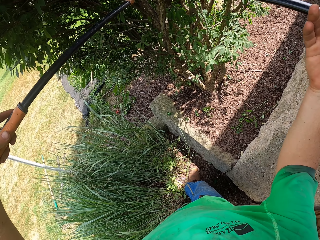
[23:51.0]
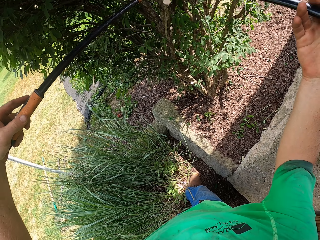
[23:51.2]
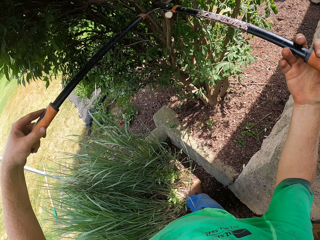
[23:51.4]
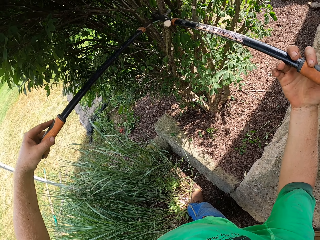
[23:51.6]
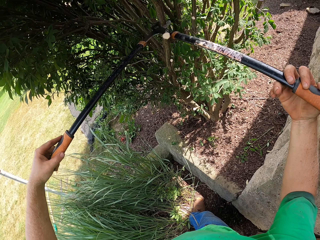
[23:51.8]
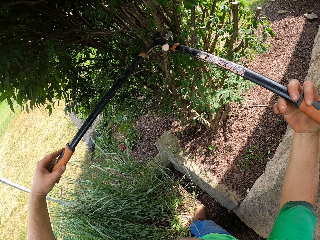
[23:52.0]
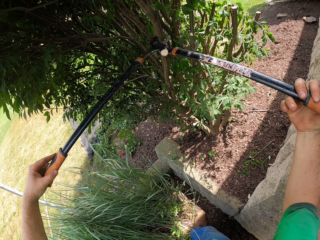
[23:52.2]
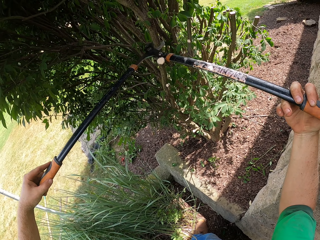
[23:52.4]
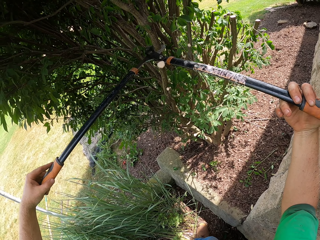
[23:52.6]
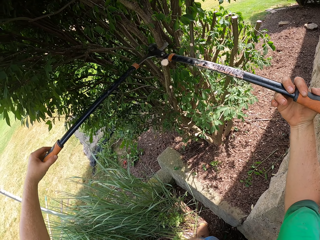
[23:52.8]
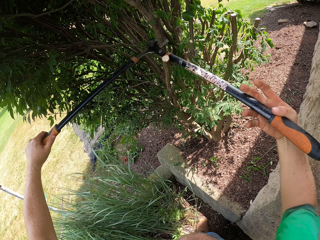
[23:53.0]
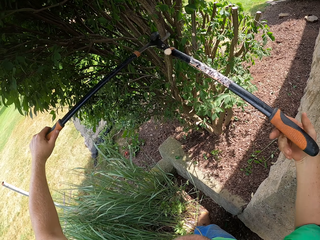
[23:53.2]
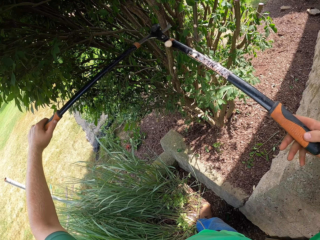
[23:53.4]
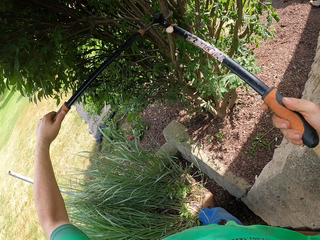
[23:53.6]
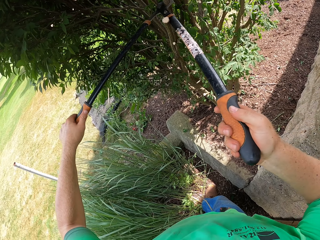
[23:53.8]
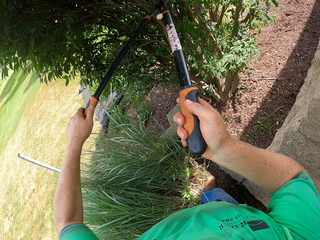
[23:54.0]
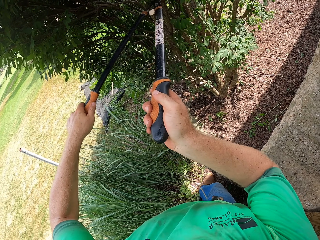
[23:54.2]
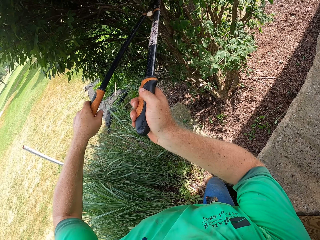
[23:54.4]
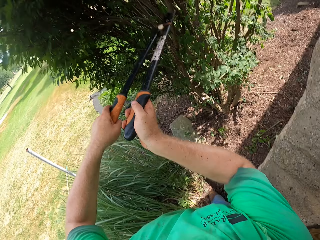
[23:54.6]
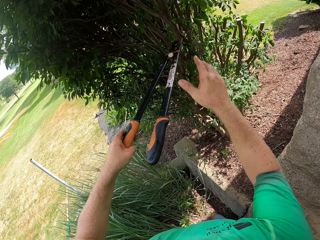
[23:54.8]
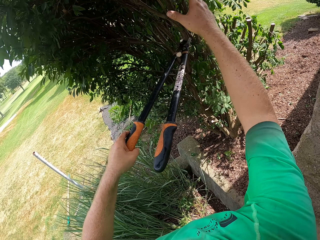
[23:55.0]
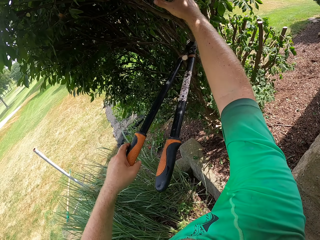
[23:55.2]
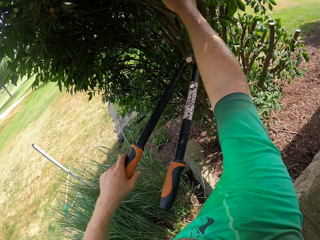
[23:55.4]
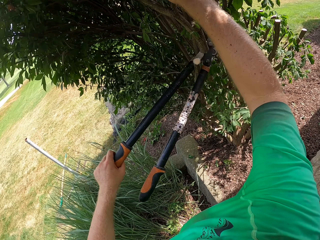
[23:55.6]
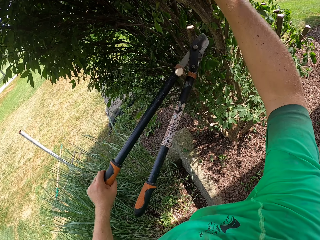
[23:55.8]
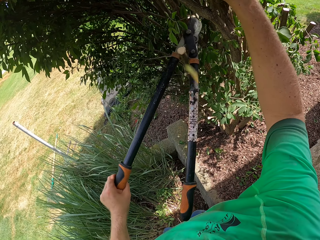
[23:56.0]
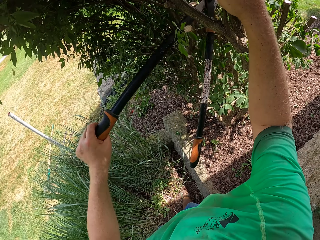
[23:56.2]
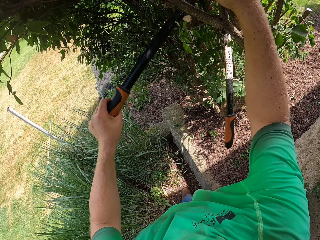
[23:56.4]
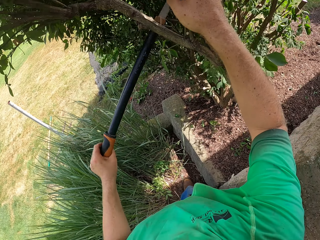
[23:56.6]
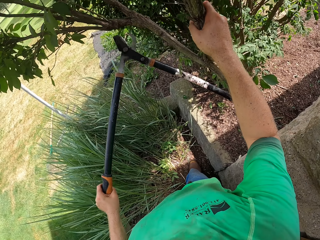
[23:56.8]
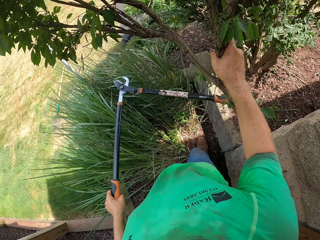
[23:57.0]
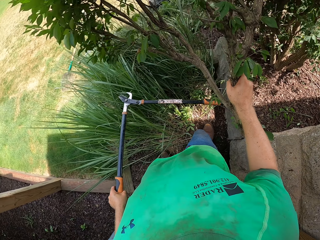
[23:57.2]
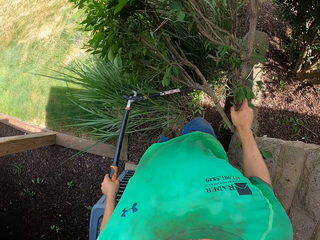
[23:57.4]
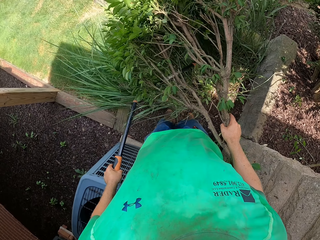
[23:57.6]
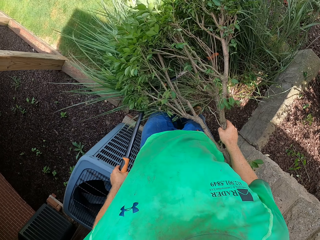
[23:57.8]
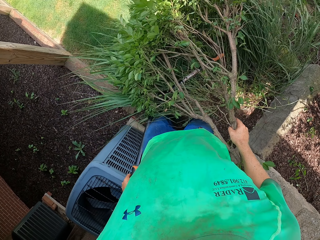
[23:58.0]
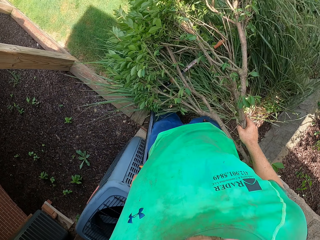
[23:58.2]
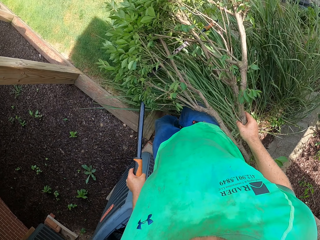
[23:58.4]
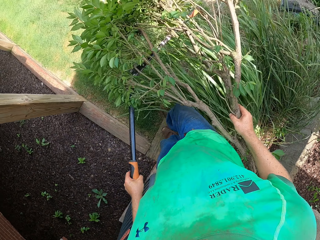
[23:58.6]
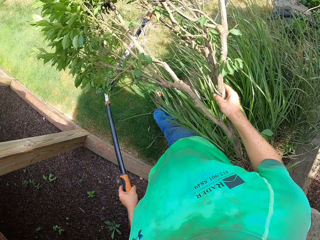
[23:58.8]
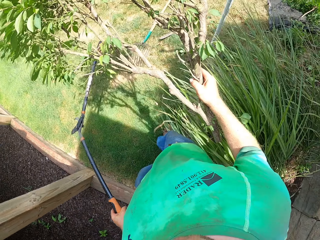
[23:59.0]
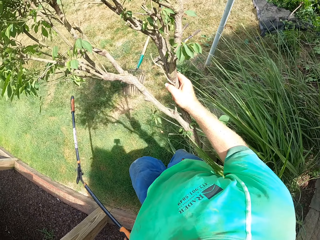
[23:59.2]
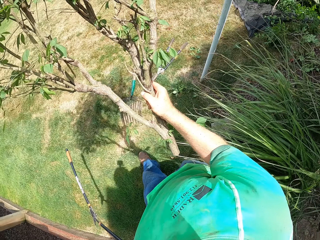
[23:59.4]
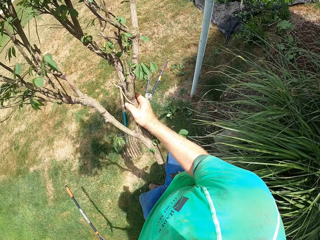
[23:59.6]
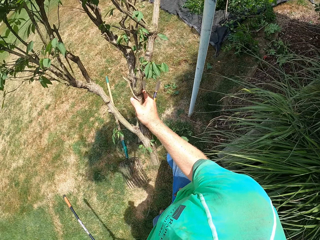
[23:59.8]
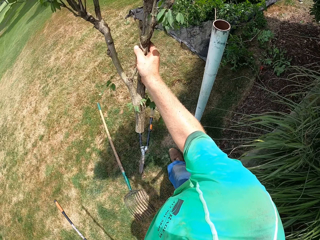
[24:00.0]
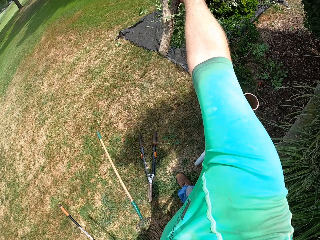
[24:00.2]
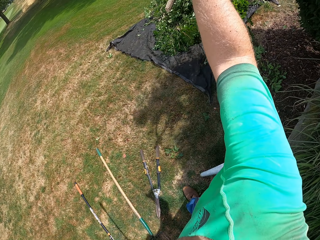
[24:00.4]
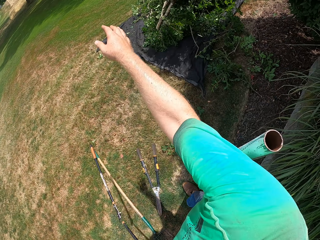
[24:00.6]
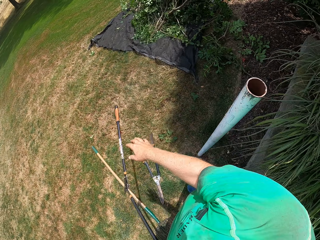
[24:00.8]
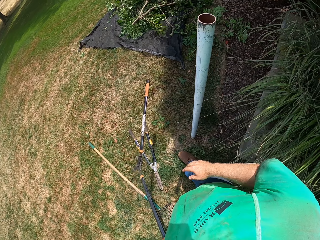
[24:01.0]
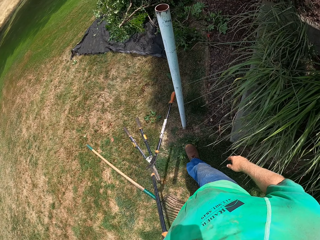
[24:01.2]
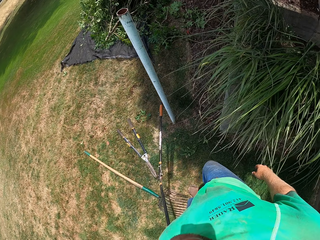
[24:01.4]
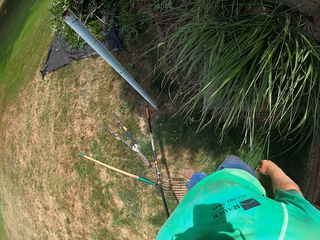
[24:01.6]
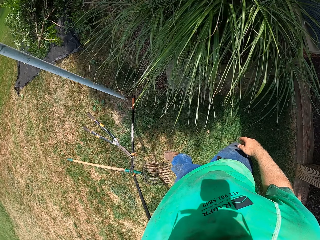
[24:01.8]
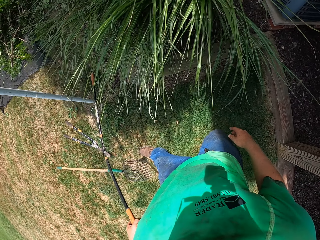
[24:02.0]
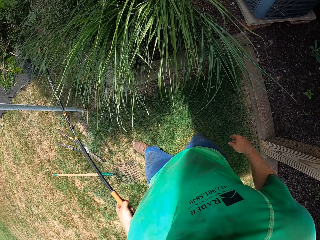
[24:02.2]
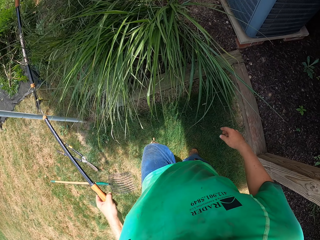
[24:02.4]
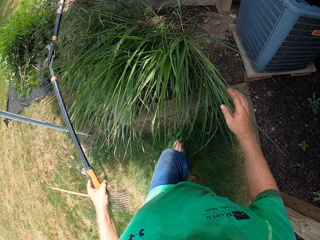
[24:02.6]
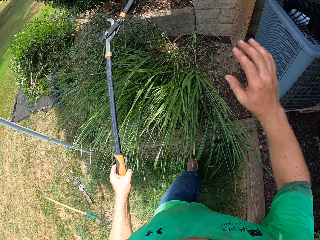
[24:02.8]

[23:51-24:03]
The camera wearer cuts a branch of the shrub with the garden lopper with both hands. He holds the branch of the shrub with his right hand. He holds the garden lopper with his left hand. He picks the branch. He throws the branch of the shrub on the net on the floor with his right hand.

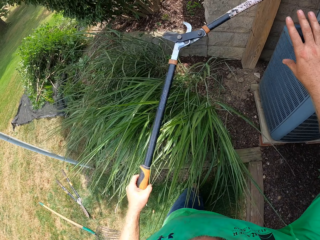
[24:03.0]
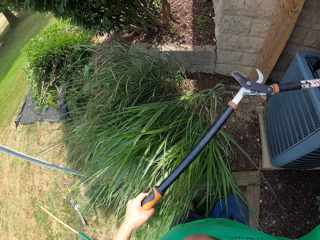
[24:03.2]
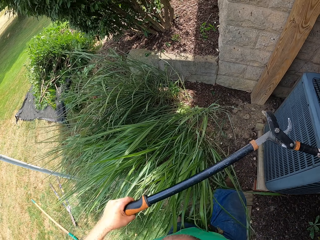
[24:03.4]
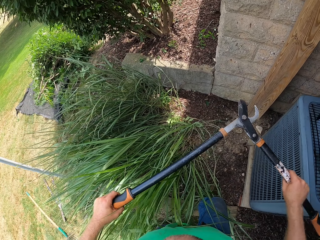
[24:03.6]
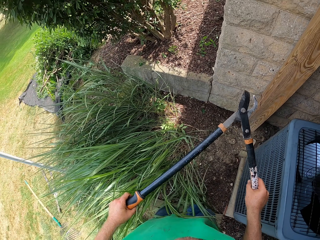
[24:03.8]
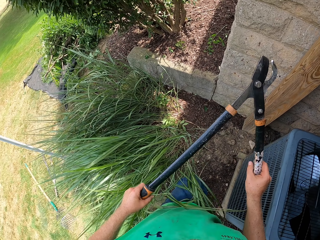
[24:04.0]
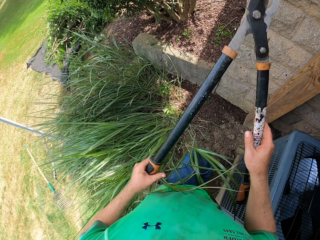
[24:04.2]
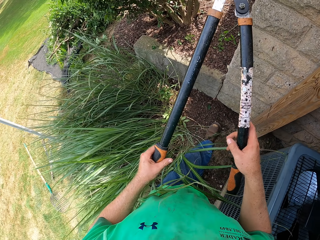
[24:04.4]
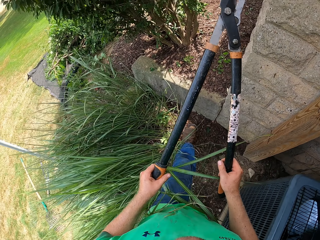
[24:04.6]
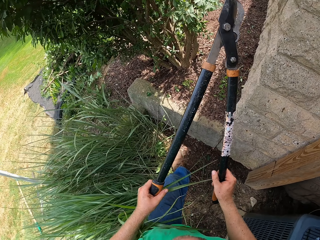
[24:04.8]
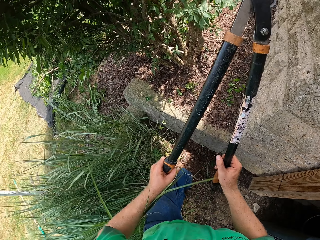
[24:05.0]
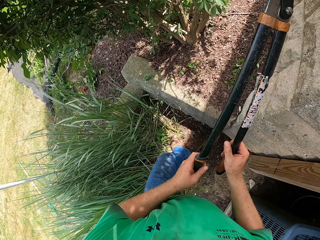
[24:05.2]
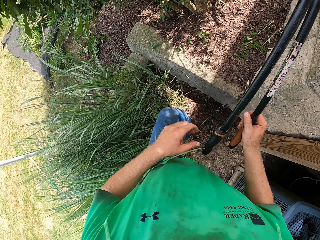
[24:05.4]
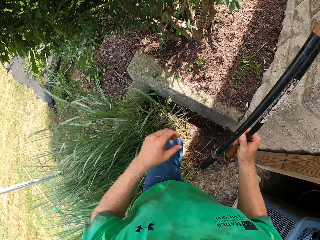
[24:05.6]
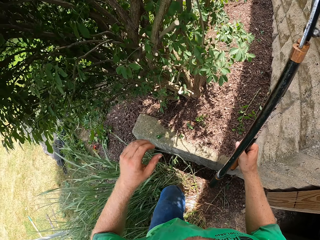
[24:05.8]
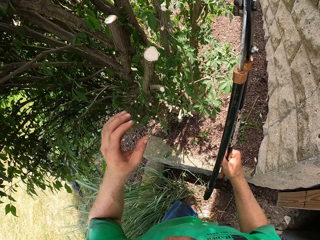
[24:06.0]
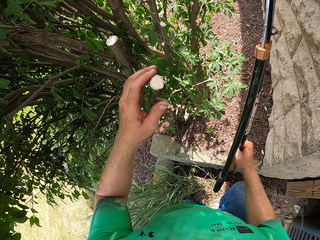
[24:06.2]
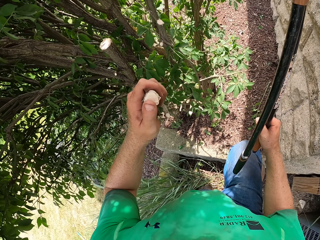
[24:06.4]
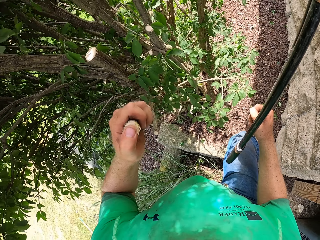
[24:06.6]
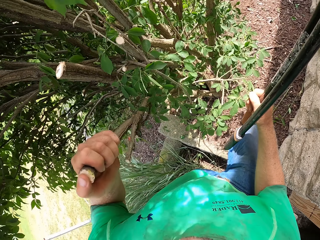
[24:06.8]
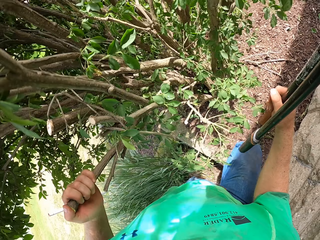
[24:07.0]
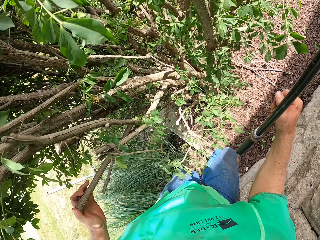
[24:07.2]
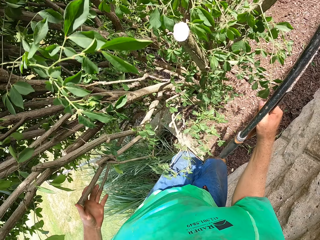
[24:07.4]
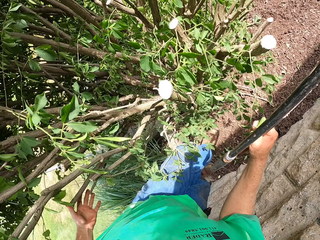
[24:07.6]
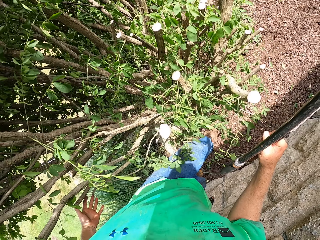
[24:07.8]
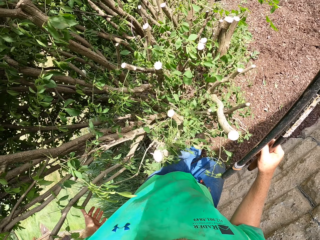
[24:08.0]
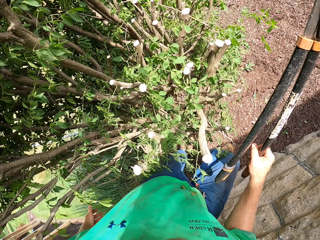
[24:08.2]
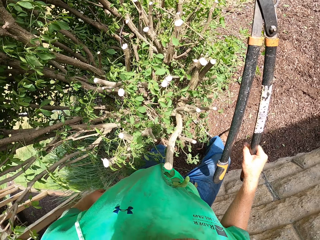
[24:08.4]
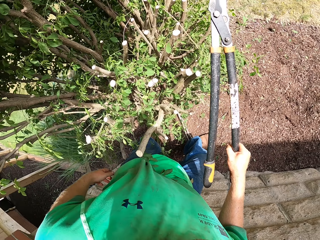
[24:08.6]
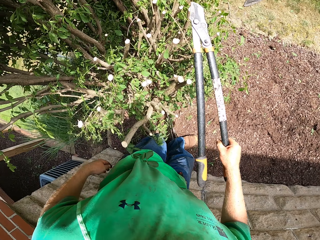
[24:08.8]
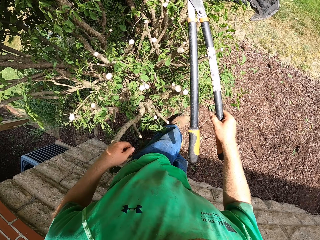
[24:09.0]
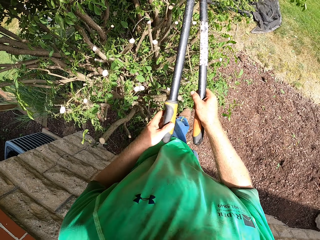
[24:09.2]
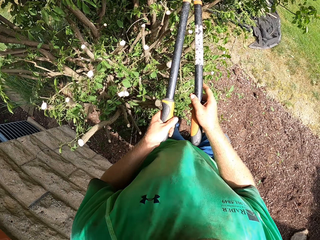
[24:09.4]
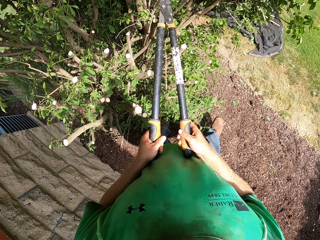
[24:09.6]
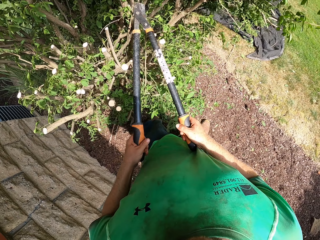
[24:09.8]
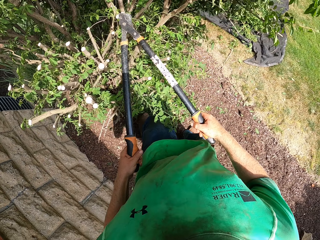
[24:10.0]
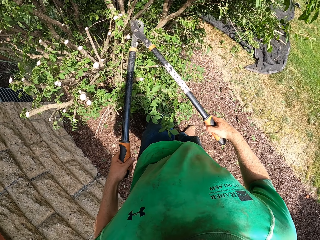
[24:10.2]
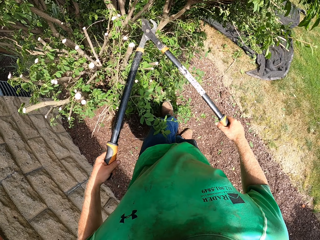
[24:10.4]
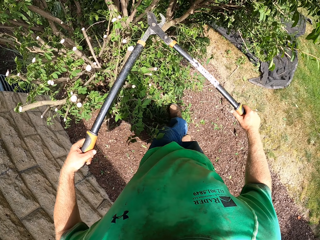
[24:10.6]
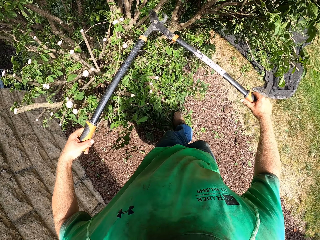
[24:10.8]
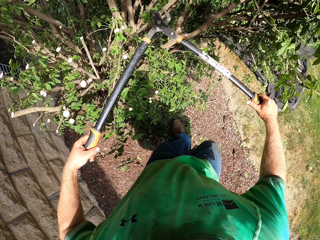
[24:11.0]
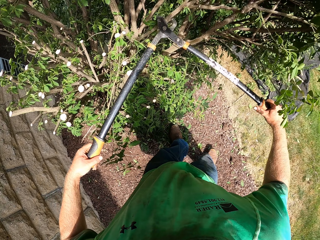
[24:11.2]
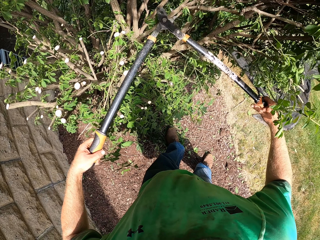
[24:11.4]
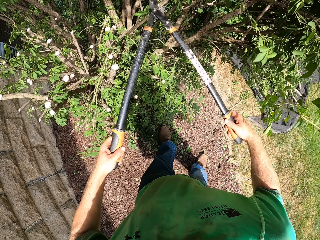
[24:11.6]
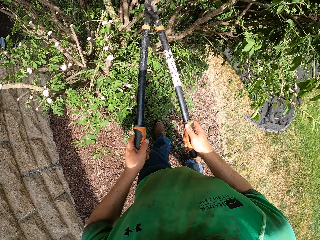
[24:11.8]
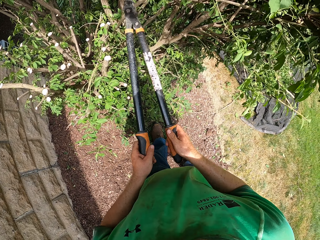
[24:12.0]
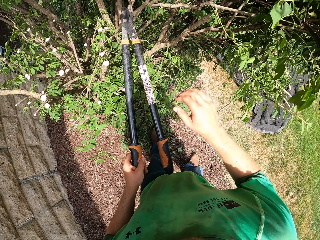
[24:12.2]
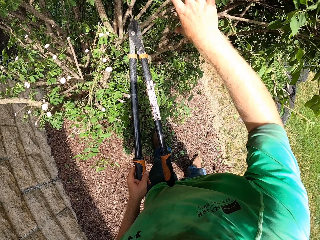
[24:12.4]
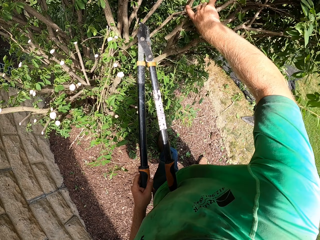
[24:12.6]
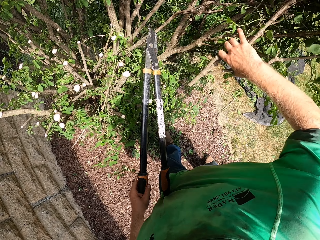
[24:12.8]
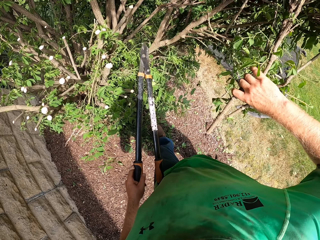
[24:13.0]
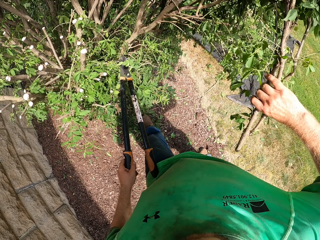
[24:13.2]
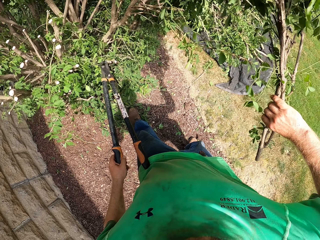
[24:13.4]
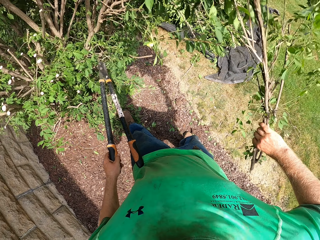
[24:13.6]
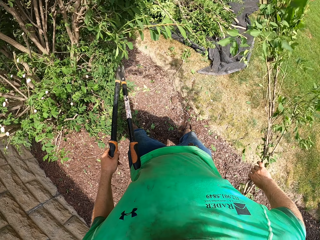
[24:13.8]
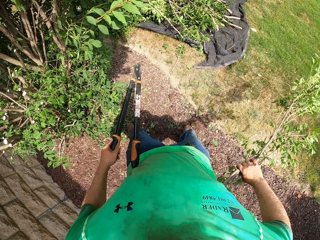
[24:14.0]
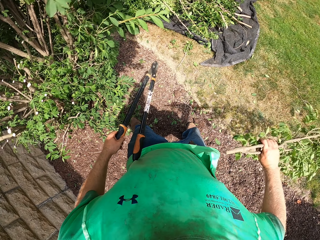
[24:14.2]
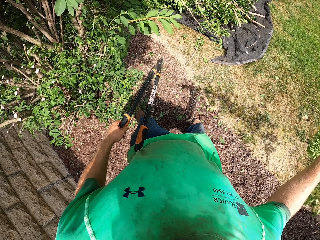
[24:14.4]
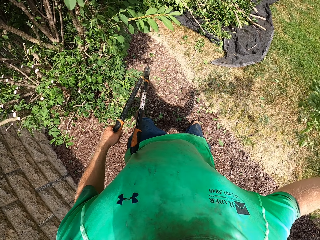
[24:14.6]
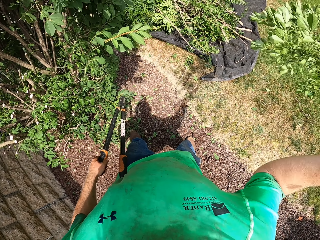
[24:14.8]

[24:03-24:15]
The camera wearer holds the garden lopper with both hands. He catches the shear with both hands. He holds the garden lopper with his right hand. He touches the branch. He holds the garden lopper with both hands. He cuts a branch of the shrub with the garden lopper with both hands. He catches the branch. He holds the branch of the shrub with his right hand. He holds the garden lopper with his left hand.
